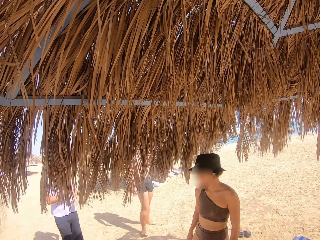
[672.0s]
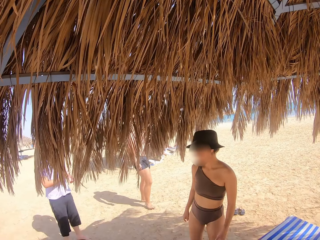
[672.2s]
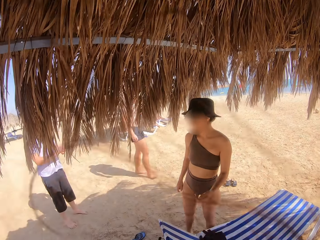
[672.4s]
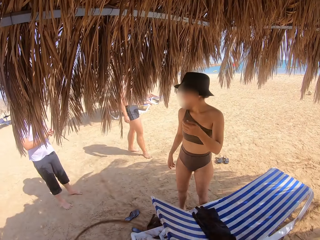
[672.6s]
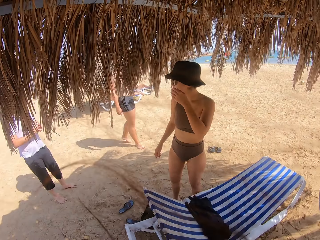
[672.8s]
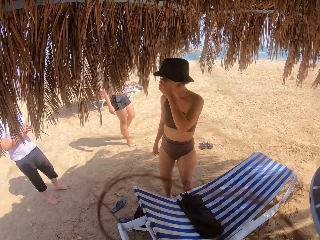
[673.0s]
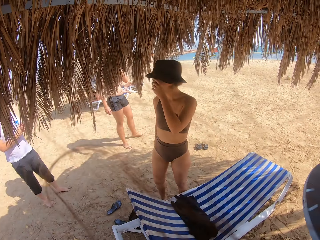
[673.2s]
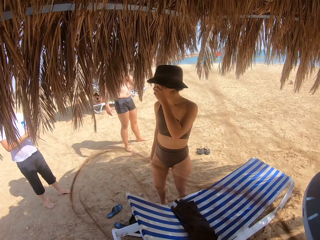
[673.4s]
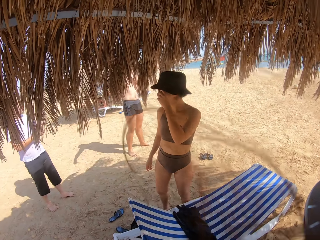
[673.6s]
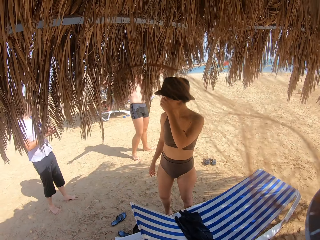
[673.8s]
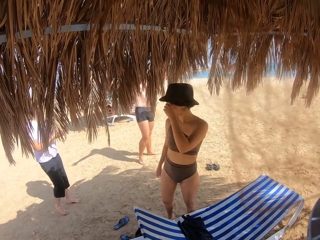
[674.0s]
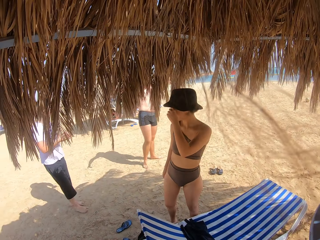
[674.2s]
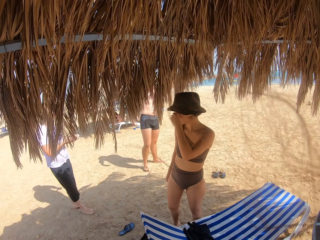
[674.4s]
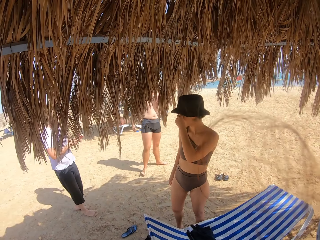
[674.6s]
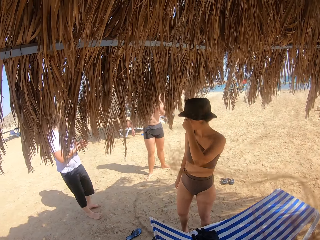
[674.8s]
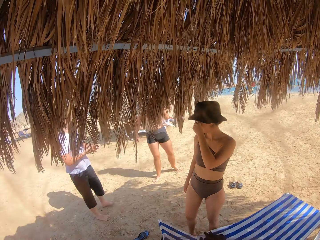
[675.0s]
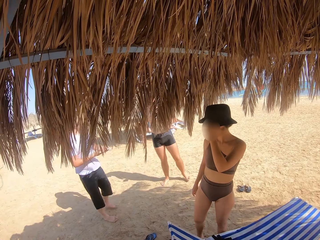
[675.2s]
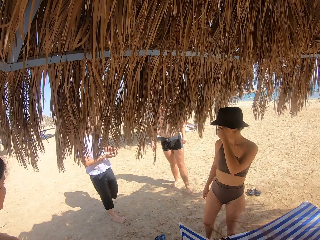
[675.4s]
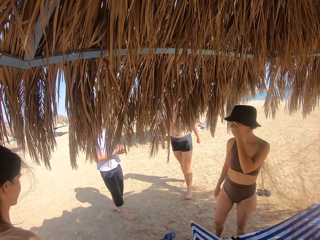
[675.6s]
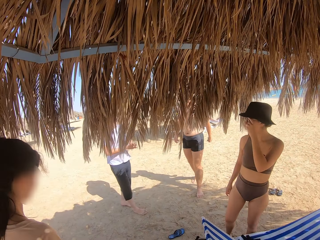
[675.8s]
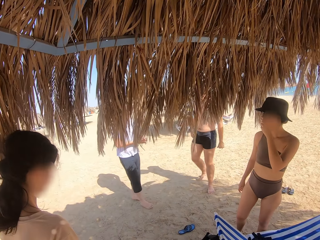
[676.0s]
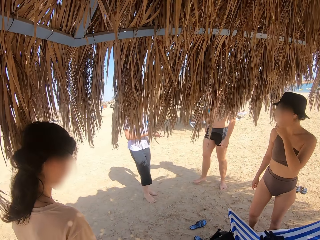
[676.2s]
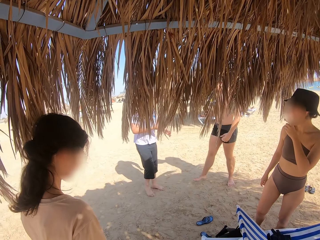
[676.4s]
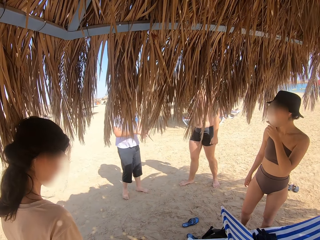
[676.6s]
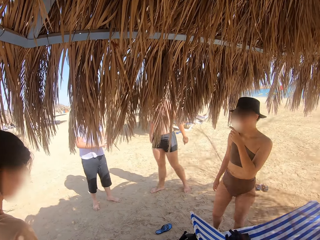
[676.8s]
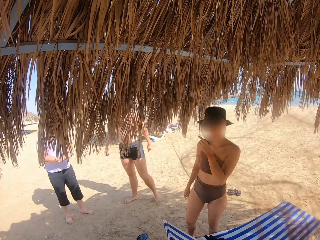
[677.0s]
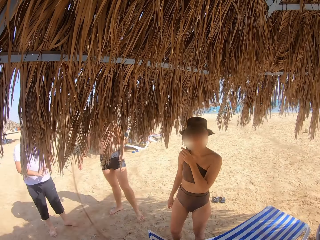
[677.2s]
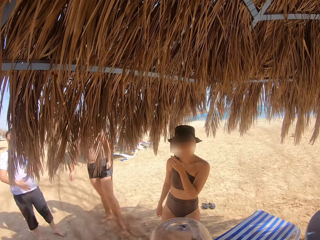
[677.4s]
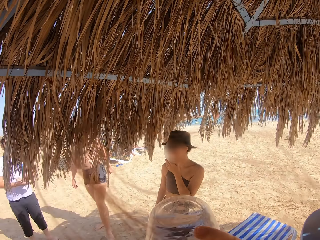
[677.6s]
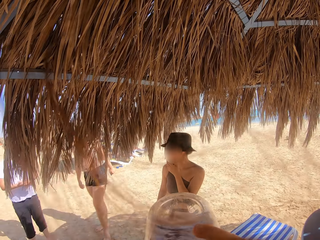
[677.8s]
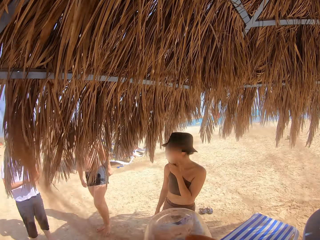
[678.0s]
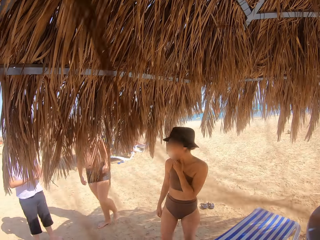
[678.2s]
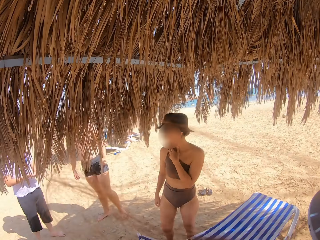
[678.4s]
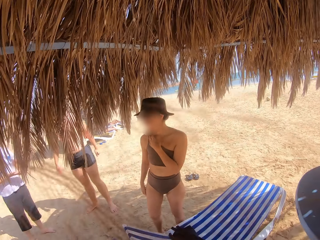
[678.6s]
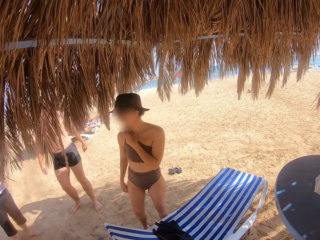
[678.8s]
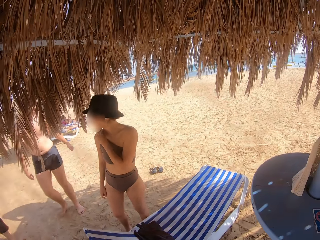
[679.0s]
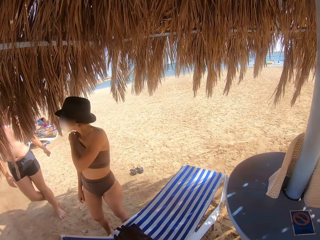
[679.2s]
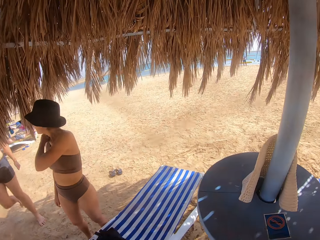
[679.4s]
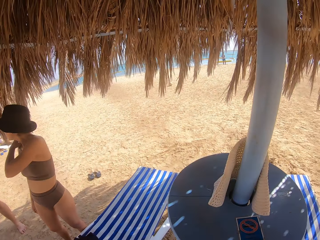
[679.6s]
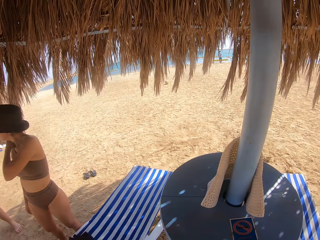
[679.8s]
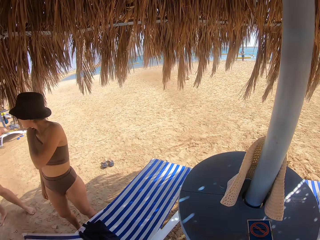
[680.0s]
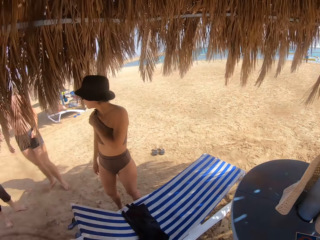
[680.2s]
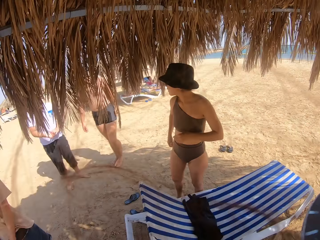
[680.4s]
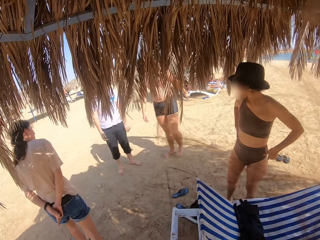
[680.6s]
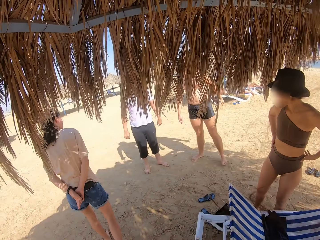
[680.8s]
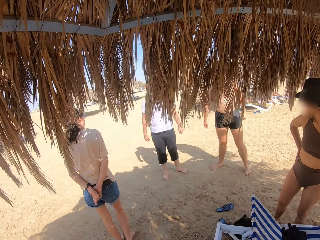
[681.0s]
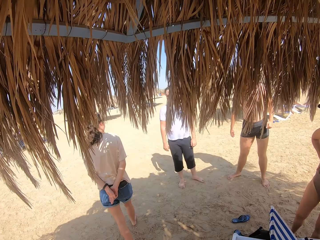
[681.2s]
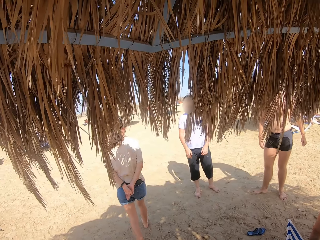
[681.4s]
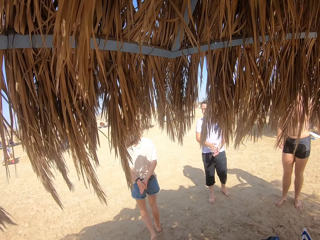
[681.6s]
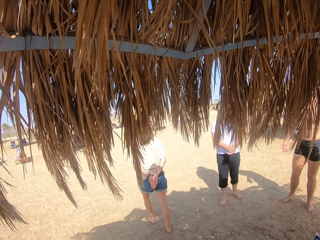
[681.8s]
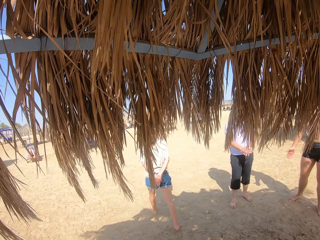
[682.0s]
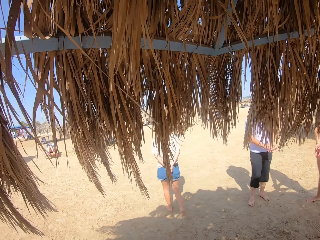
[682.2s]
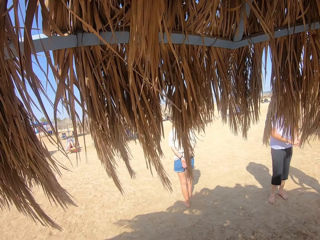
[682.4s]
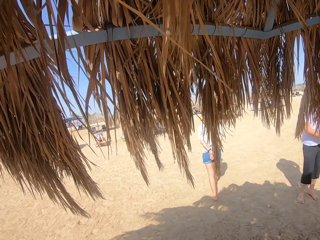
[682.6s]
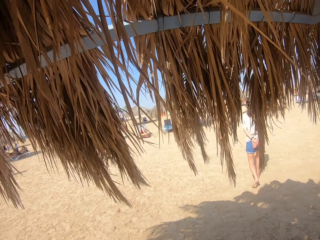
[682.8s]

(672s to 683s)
The camera wearer stares at a woman. They stand on the sand beach. They drink water from the water bottle. They stand on the sand beach. Another woman walks away from the beach chair on the sand beach.

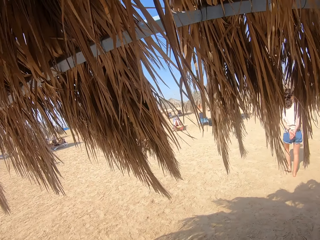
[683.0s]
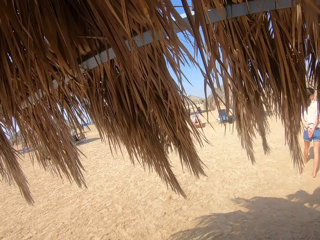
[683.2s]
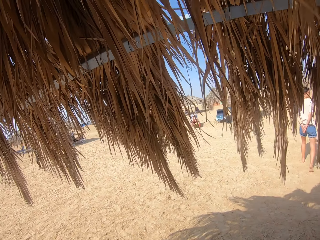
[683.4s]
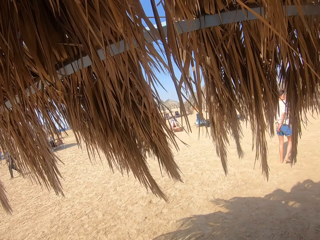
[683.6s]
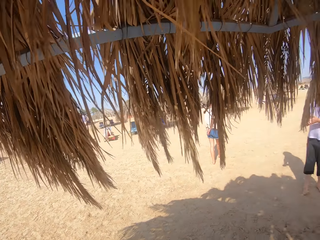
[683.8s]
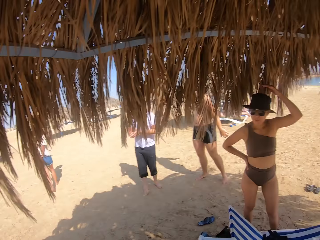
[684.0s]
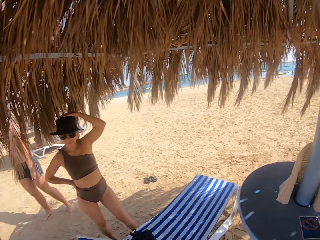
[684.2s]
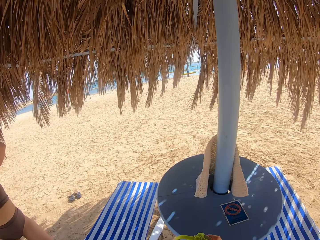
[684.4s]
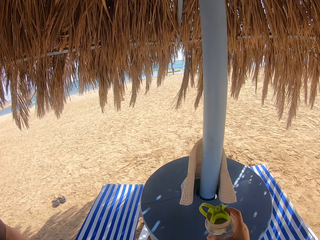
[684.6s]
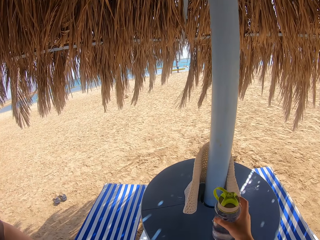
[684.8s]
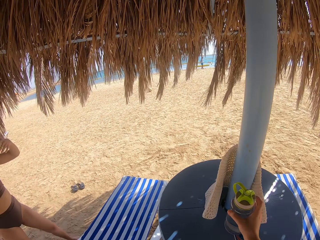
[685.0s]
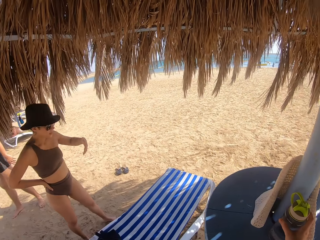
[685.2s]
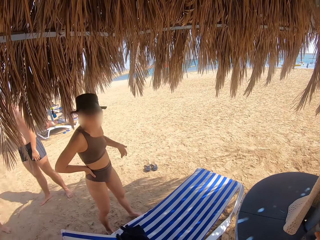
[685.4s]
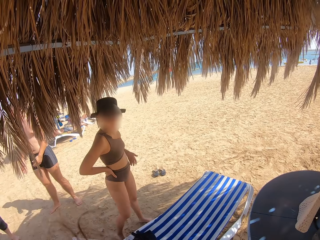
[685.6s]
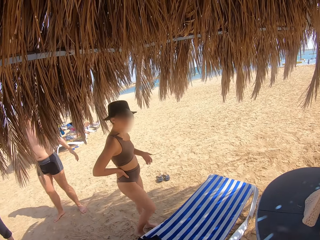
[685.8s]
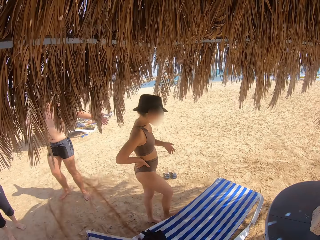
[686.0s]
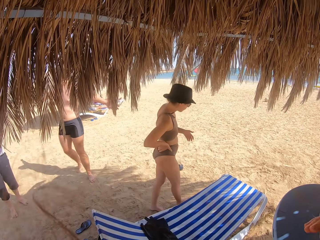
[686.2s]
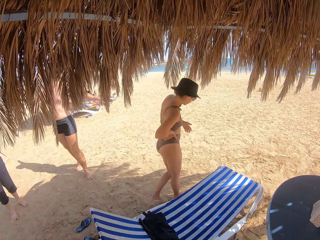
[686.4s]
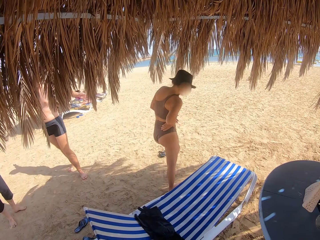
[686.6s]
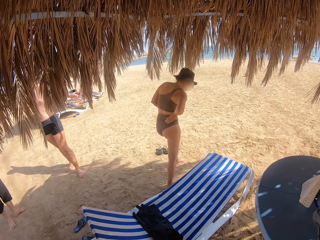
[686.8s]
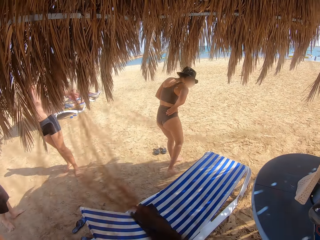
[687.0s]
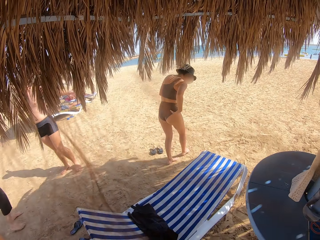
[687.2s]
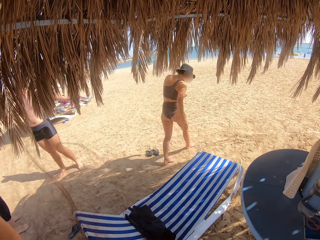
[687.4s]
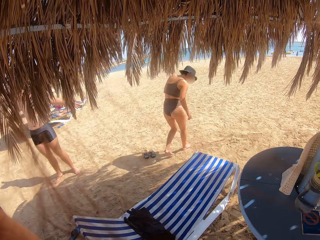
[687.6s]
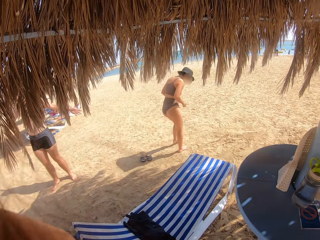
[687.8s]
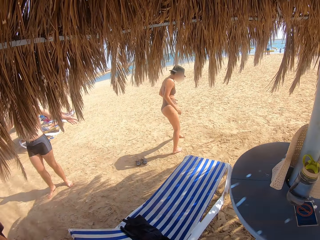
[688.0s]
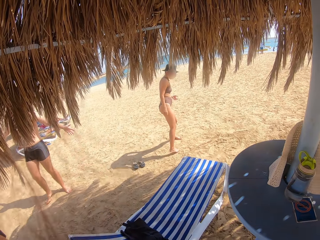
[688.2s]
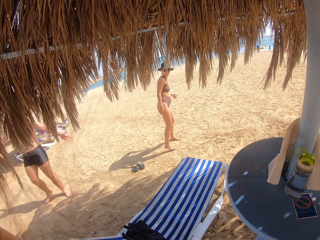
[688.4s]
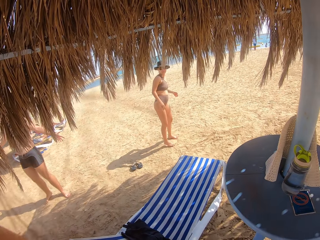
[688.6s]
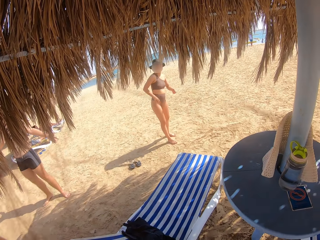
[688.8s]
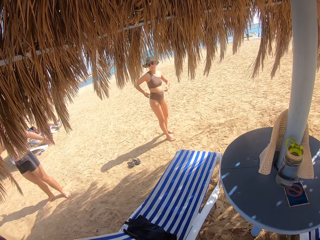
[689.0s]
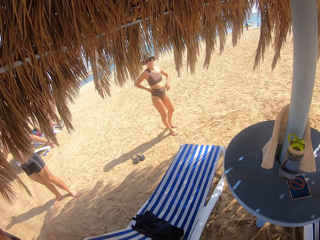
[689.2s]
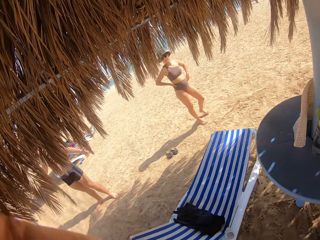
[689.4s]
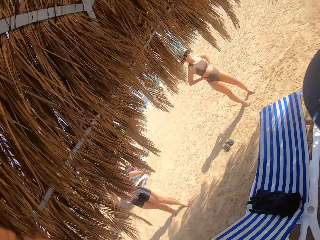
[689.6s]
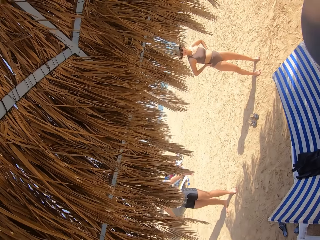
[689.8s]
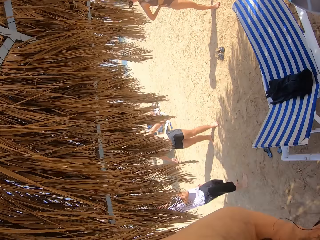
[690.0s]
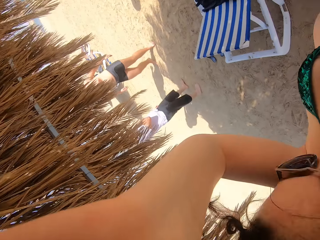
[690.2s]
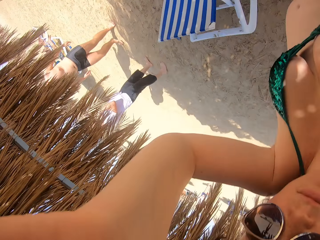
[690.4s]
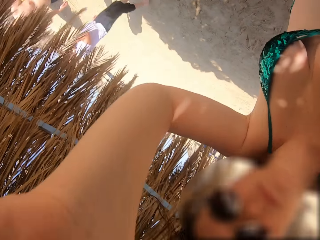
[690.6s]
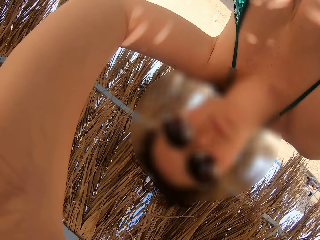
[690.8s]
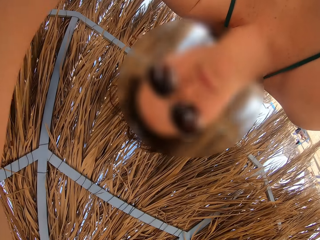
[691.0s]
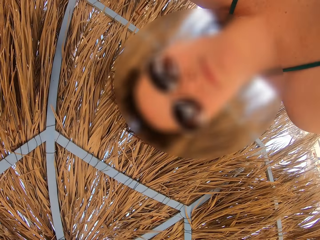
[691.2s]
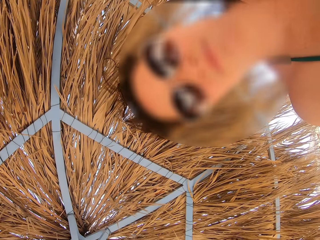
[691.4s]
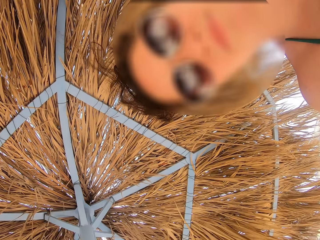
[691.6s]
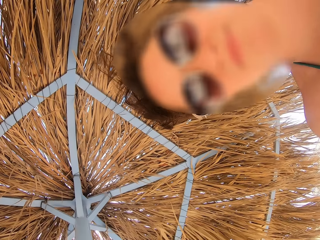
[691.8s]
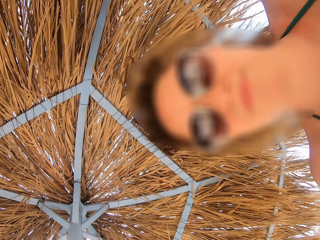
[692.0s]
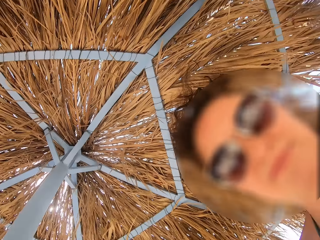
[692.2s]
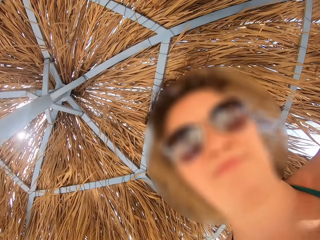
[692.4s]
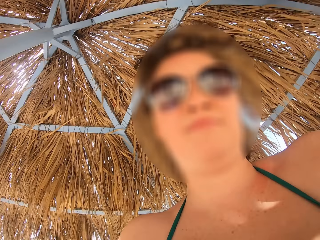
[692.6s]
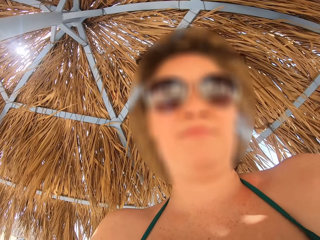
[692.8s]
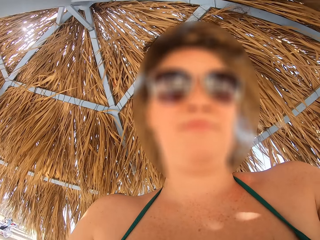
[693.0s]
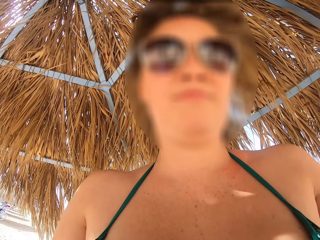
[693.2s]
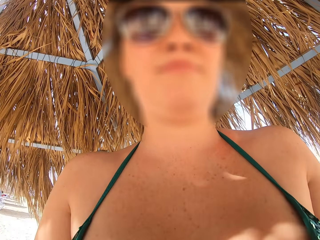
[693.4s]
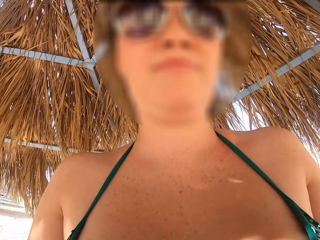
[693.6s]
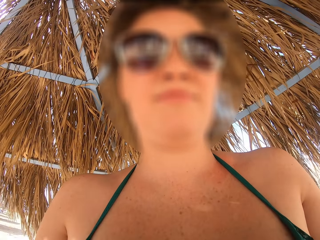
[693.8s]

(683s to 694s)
The camera wearer looks around. They place the water bottle on the table. A woman walks away from the beach chair on the sand beach. The camera wearer stares at the woman. They fix the camera. They stand on the sand beach.
